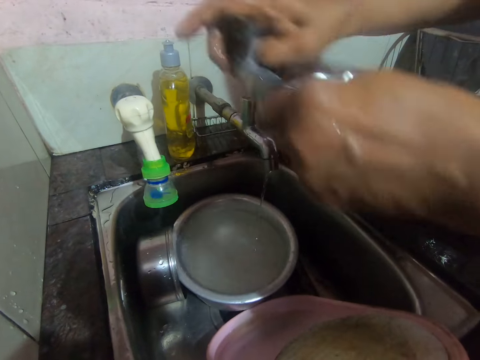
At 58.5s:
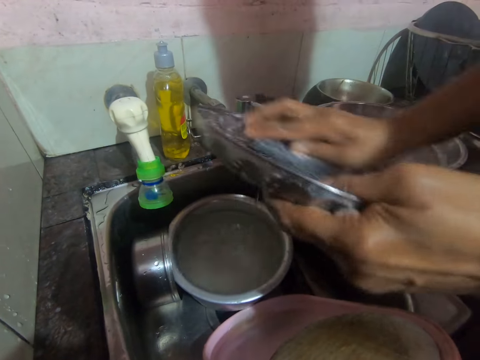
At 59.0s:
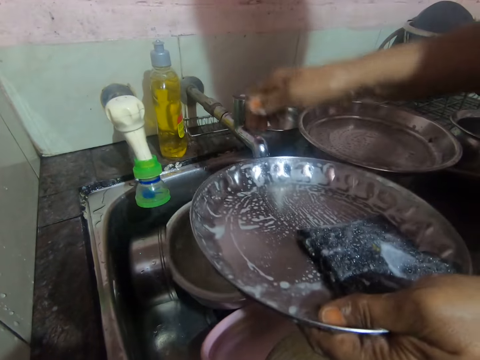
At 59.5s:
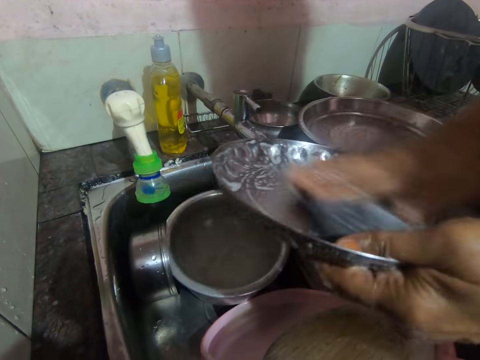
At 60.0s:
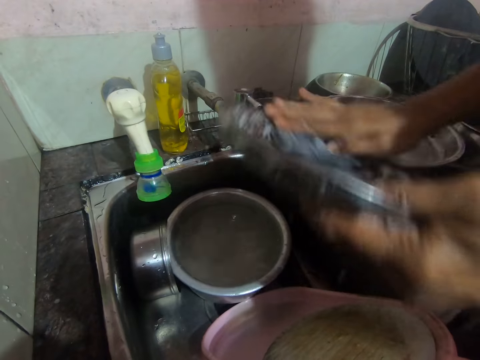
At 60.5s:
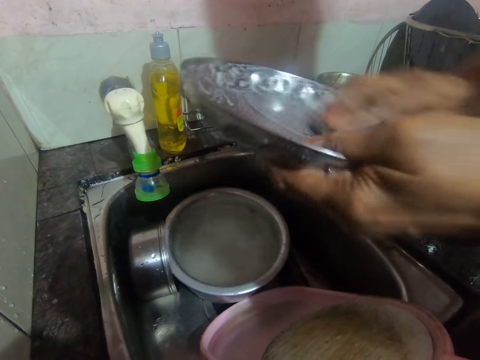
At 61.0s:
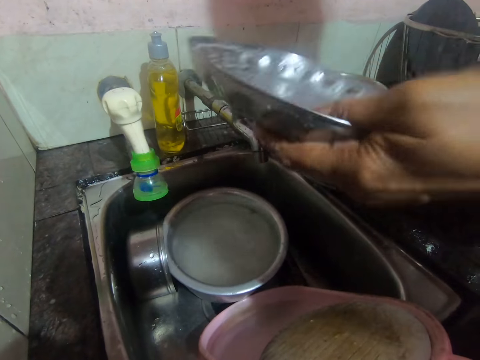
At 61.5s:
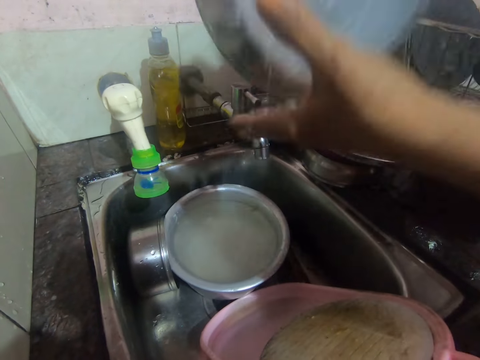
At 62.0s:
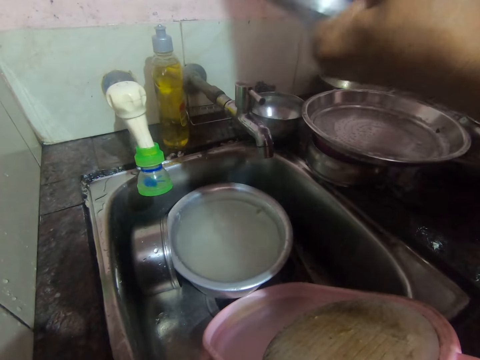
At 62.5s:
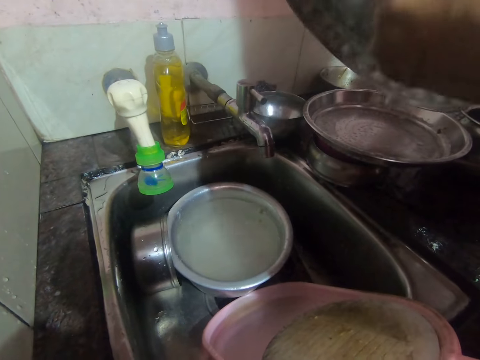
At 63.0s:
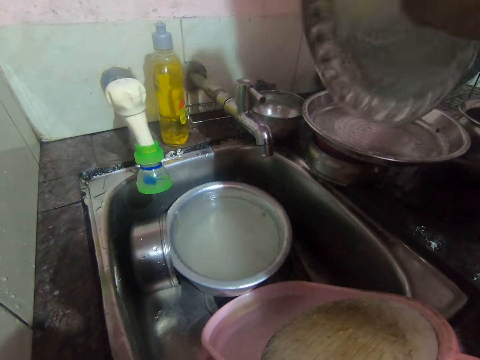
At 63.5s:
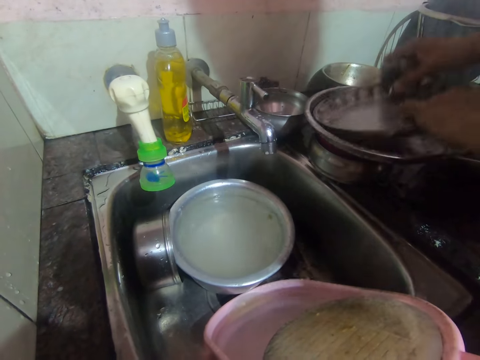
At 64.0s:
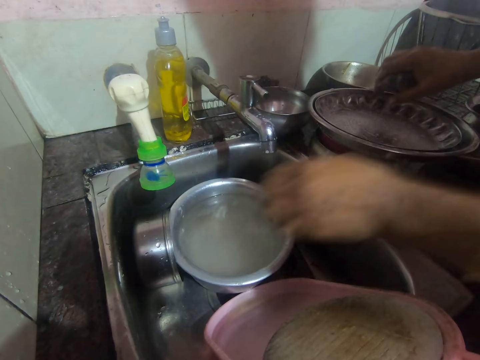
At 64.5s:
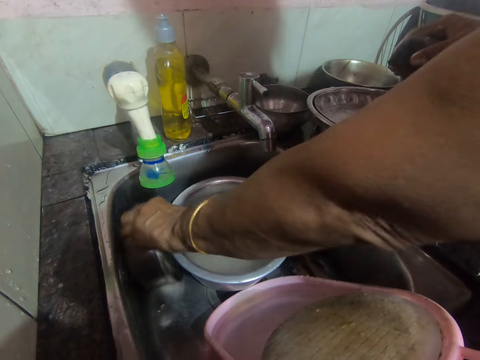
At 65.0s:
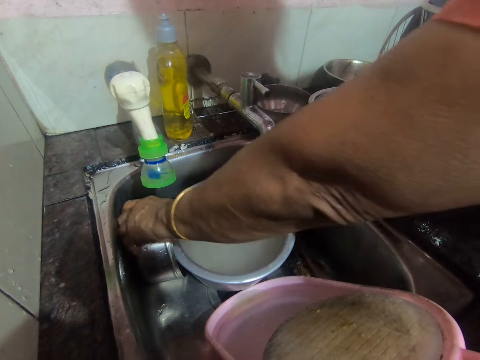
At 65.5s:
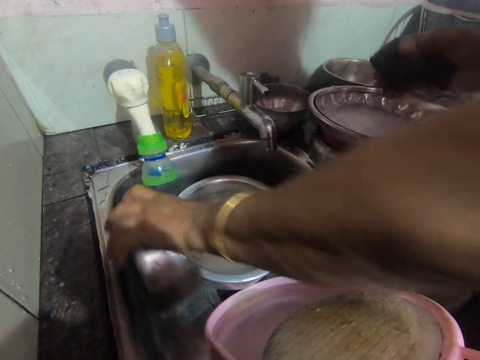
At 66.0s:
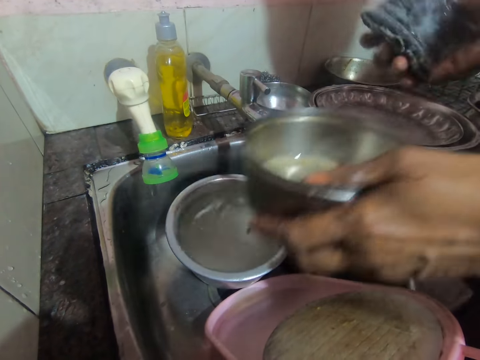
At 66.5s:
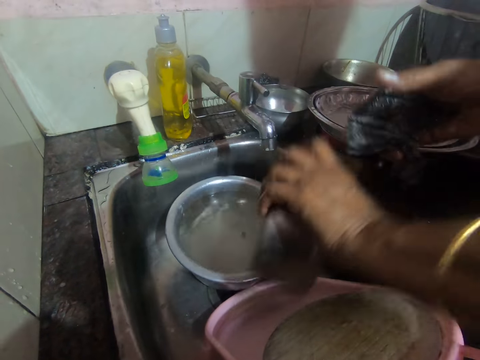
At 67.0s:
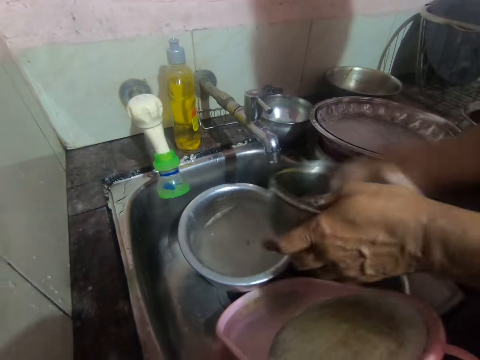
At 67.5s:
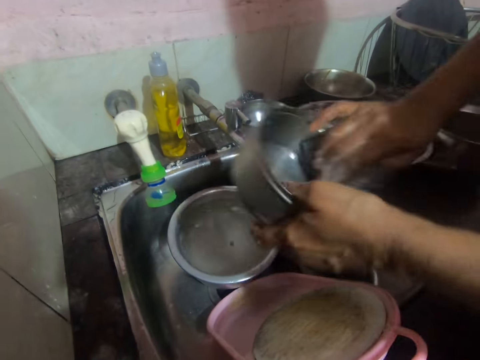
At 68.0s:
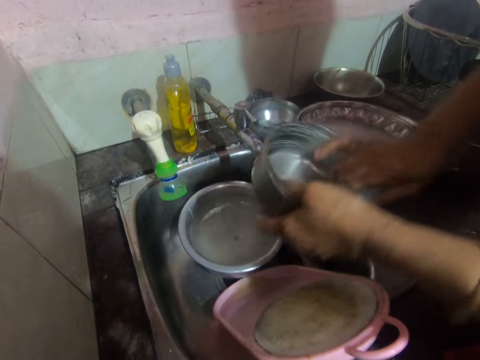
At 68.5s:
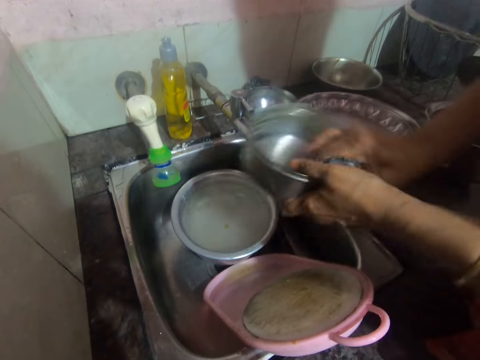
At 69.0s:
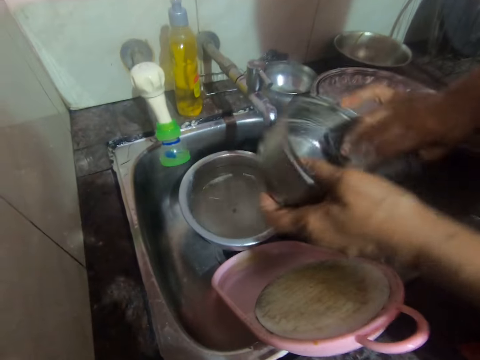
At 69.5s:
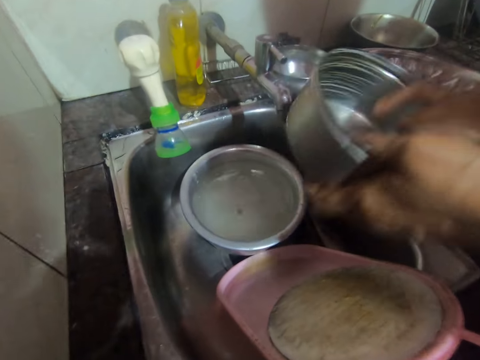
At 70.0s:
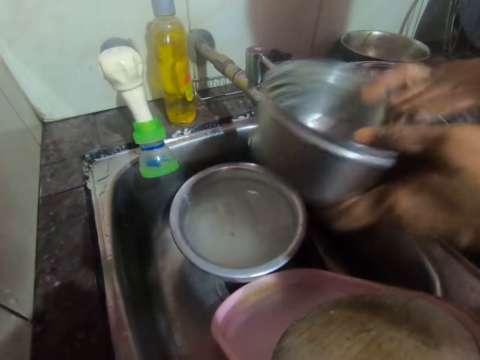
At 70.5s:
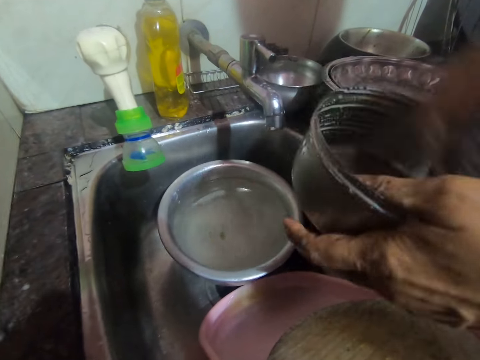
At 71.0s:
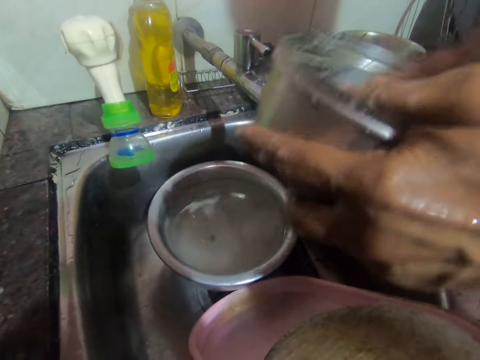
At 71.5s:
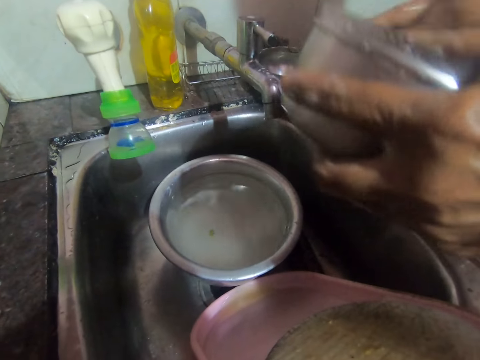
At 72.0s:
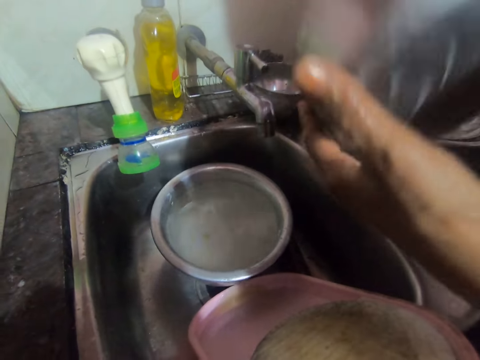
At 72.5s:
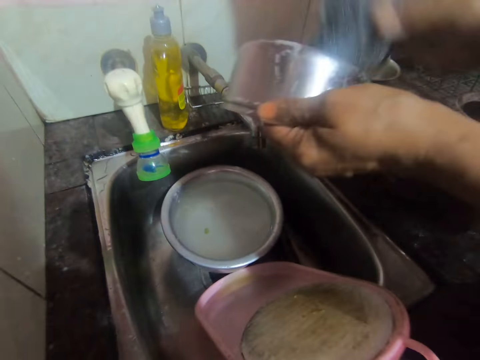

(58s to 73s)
The camera wearer closes the tap with her right hand. She washes the tray with the sponge in her right hand. She drops the tray on the other tray with both hands. She picks another bowl from the sink with her left hand. She washes the bowl with the sponge in her right hand.

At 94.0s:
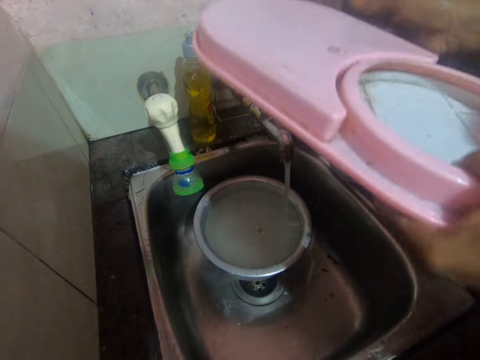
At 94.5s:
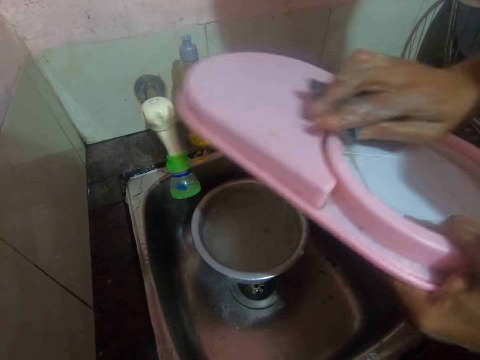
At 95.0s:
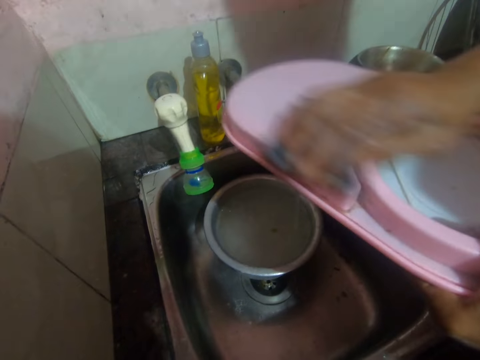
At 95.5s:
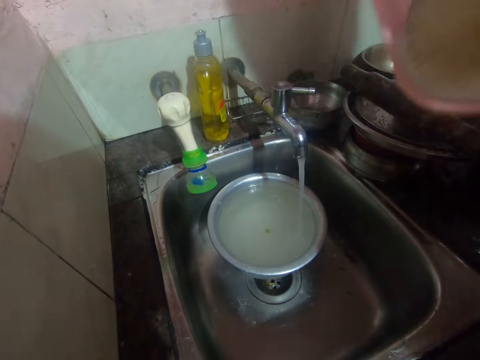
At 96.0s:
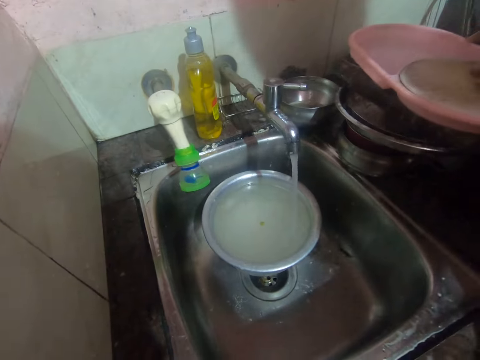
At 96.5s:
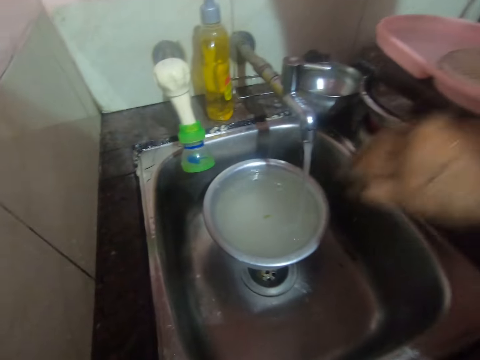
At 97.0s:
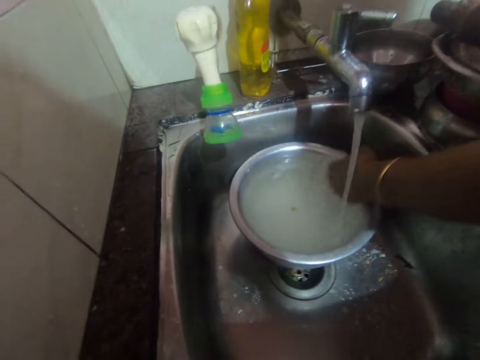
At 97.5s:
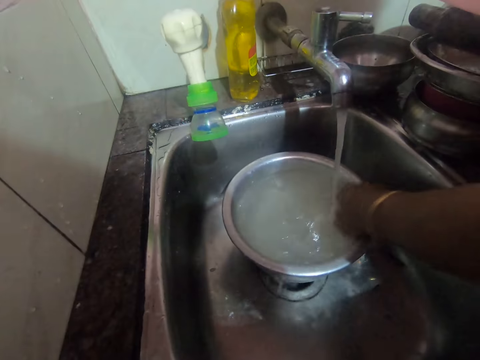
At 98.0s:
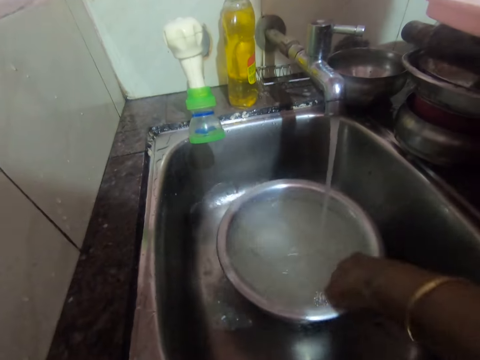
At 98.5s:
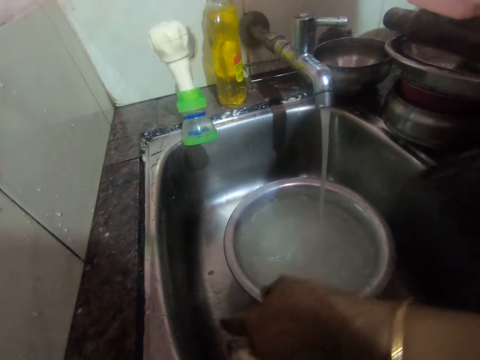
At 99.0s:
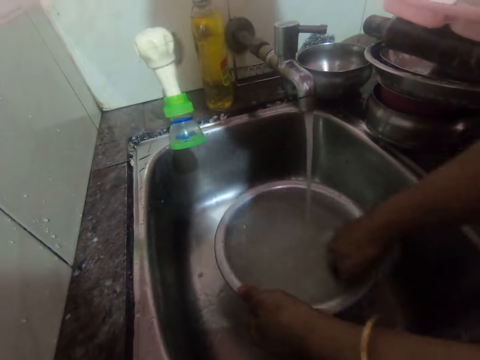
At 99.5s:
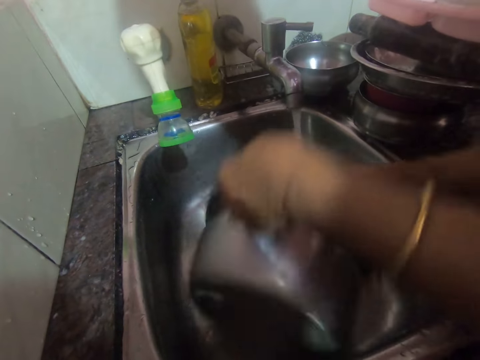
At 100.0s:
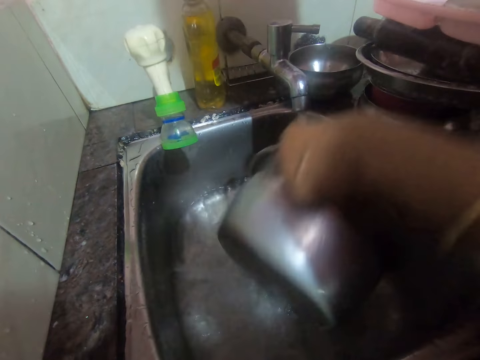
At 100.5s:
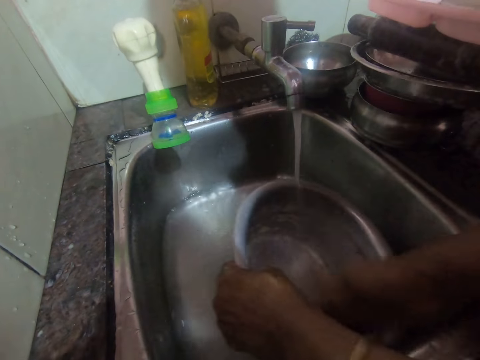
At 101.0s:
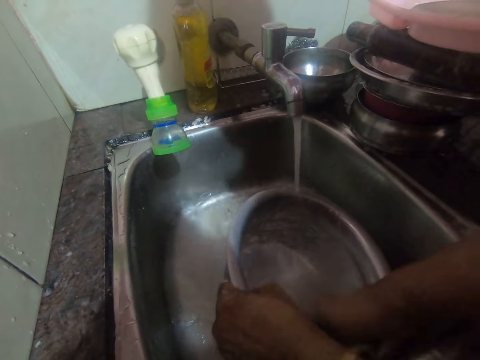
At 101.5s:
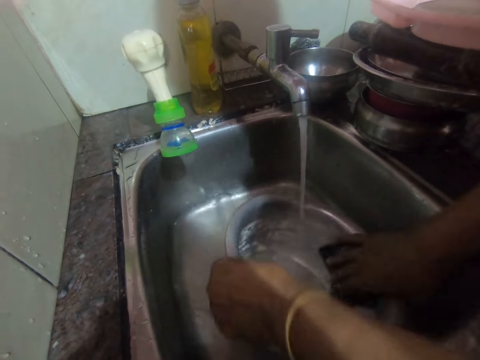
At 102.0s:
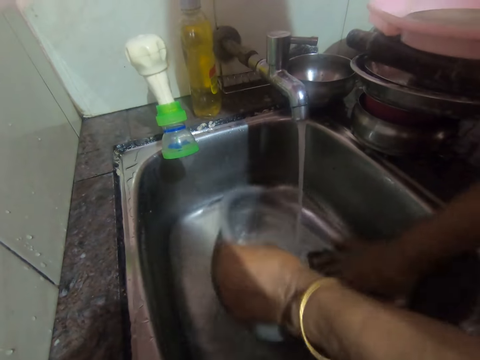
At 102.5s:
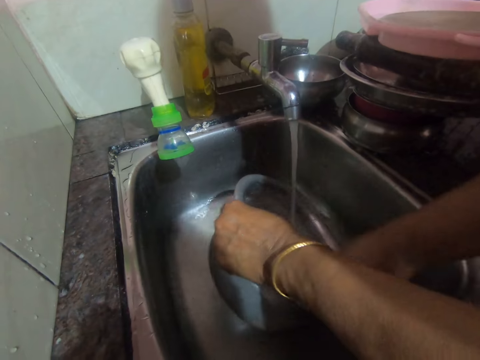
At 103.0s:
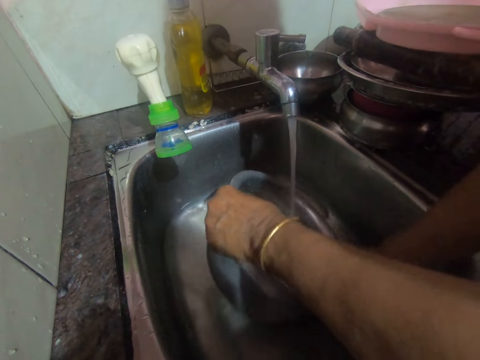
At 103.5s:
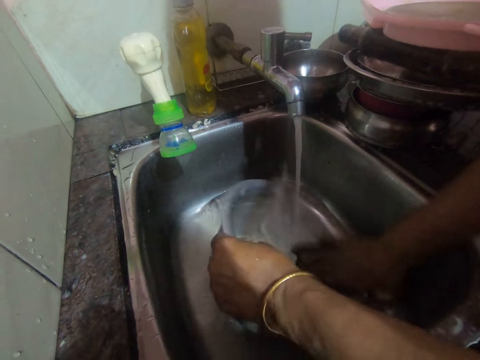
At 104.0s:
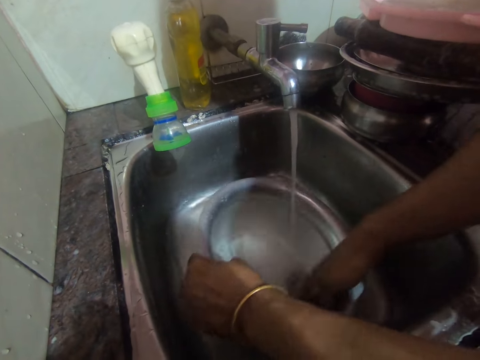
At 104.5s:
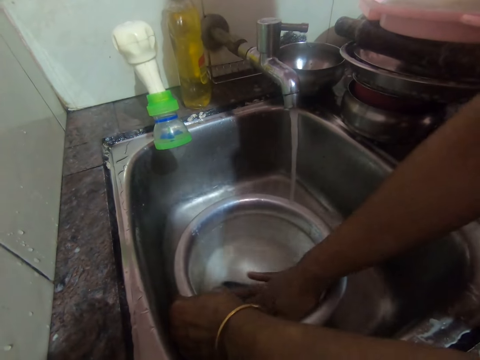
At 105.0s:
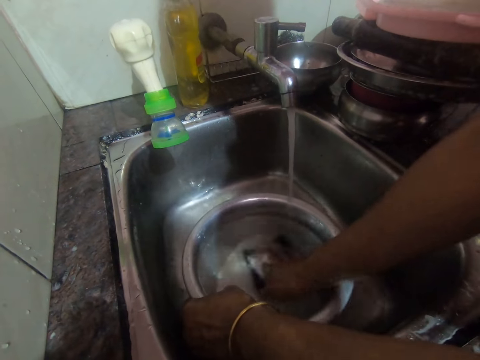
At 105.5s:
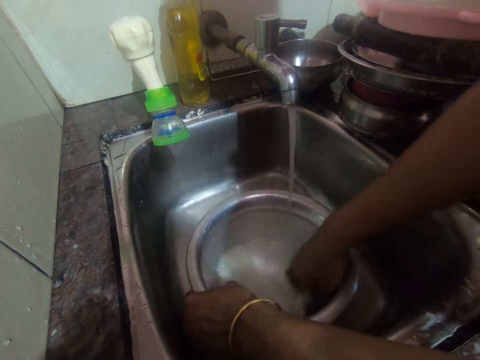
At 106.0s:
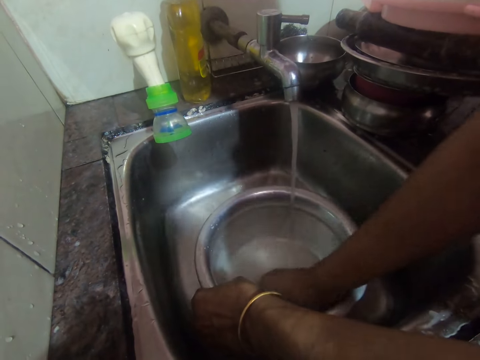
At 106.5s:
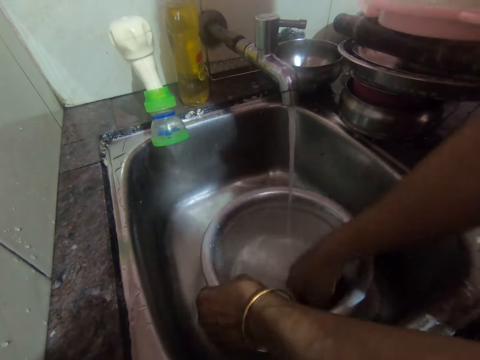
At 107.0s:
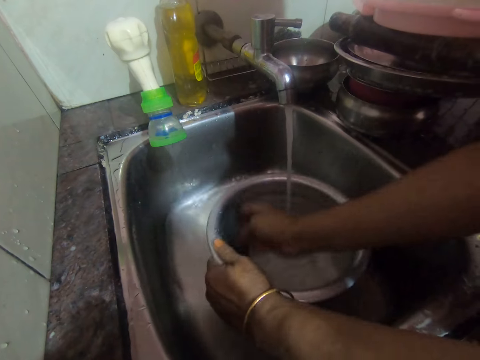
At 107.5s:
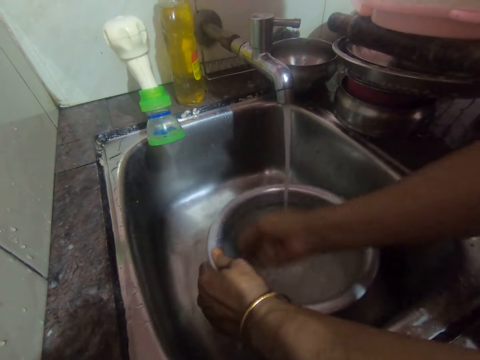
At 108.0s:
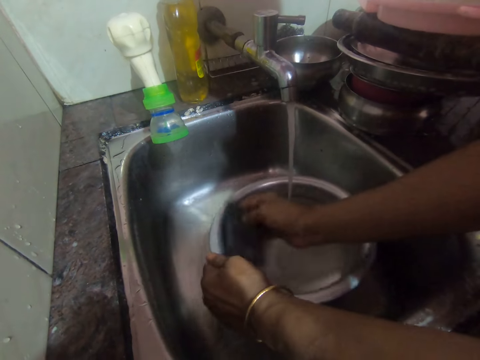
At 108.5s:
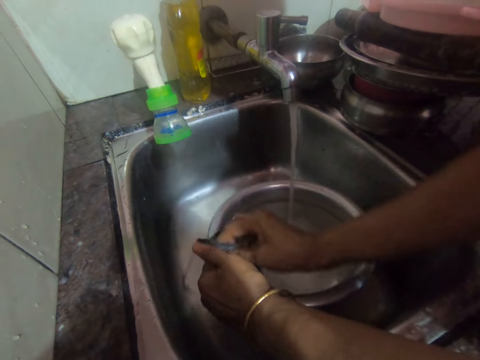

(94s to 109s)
The camera wearer drops the sieve or tray on the rolling pin or plate with her hands. She rinses the bowl or cooking pot in the sink with her left hand, with a sponge. She turns water from the bowl into the sink with her hands. She washes the bowl under the tap with the sponge in her right hand.
